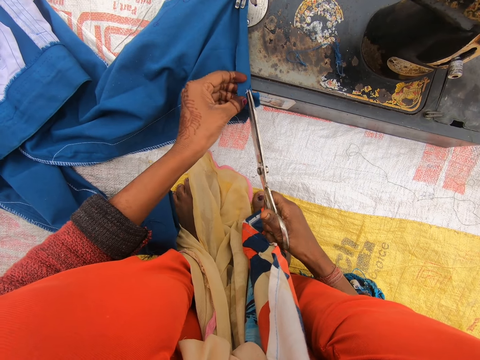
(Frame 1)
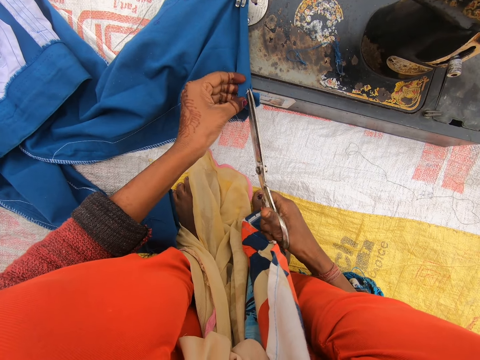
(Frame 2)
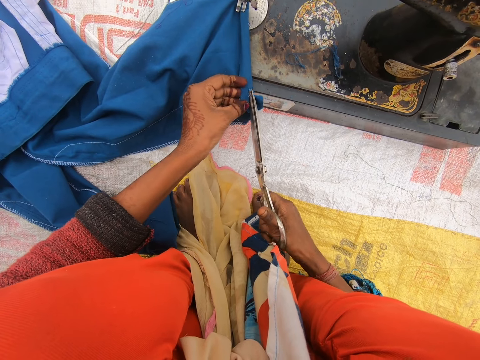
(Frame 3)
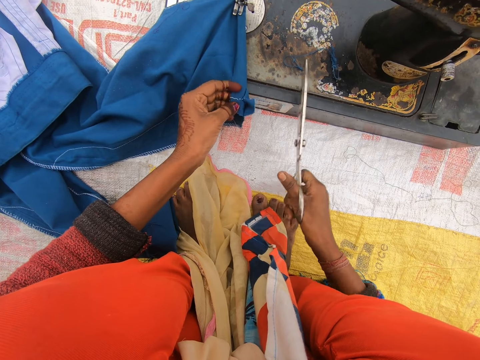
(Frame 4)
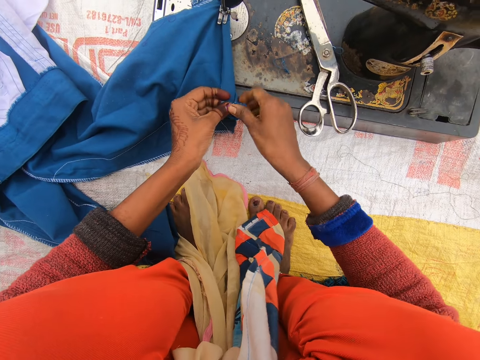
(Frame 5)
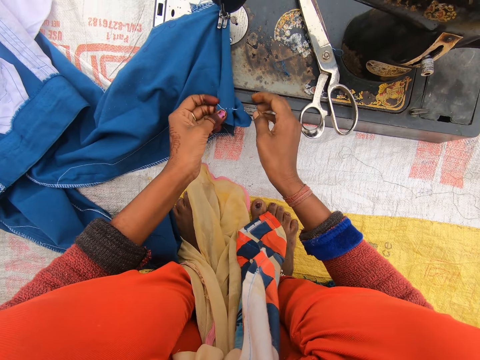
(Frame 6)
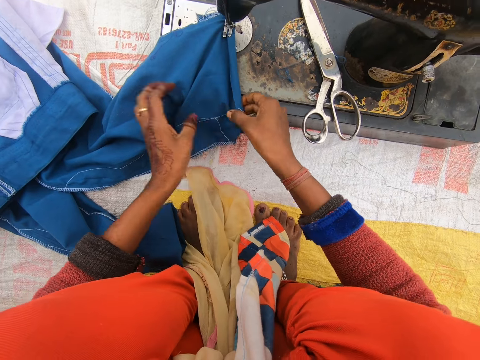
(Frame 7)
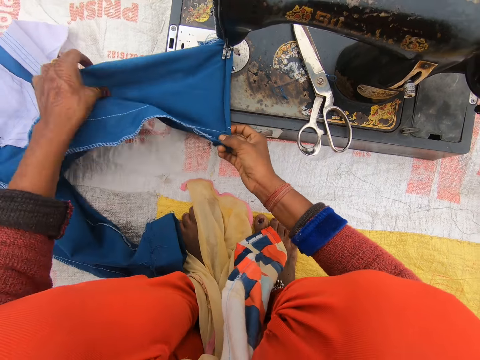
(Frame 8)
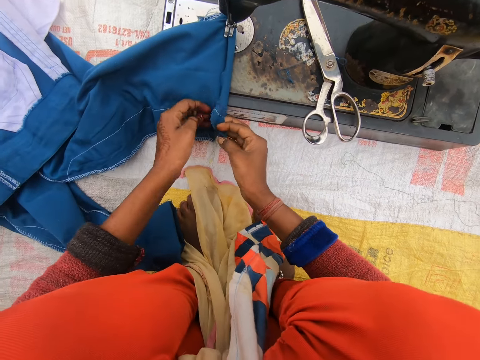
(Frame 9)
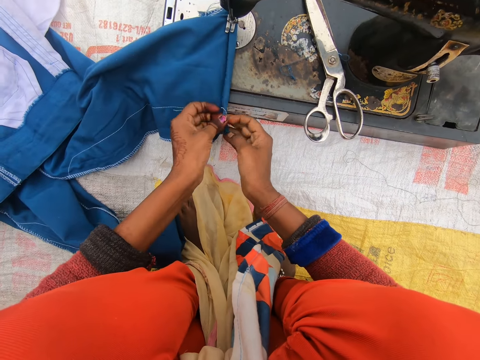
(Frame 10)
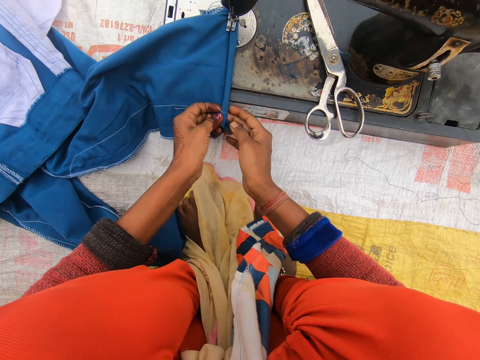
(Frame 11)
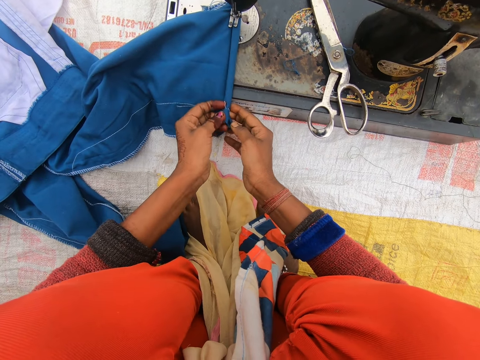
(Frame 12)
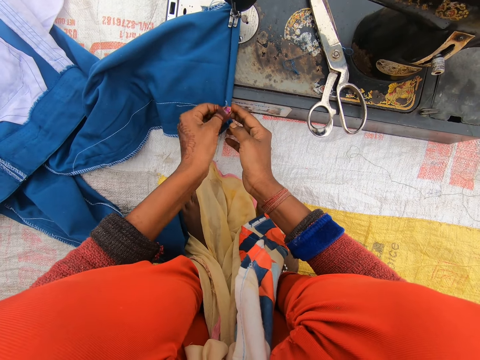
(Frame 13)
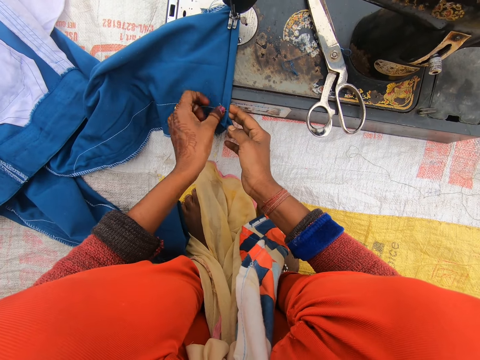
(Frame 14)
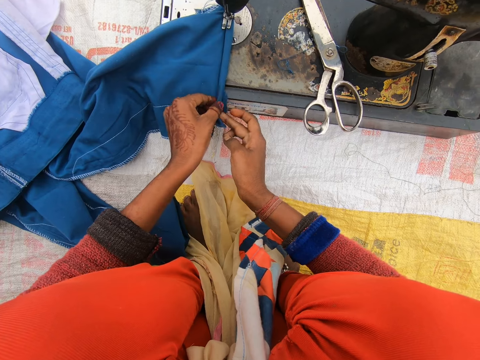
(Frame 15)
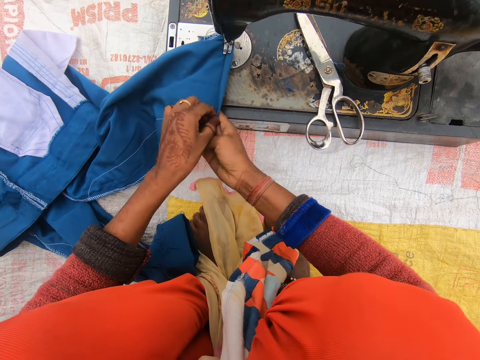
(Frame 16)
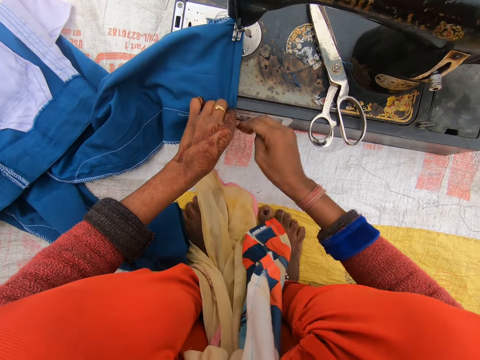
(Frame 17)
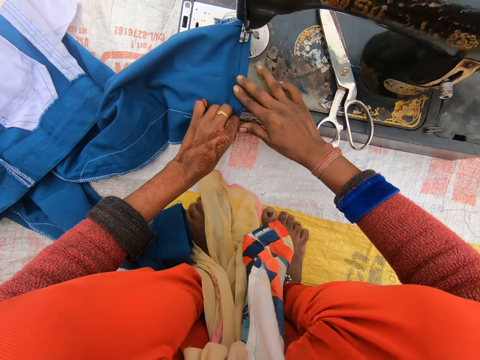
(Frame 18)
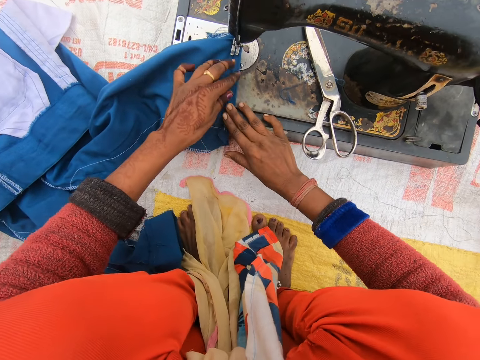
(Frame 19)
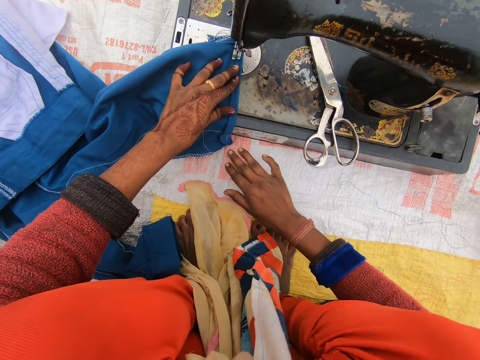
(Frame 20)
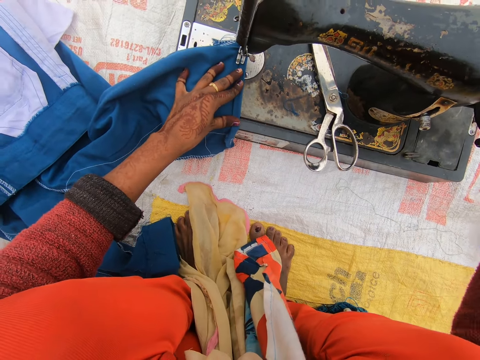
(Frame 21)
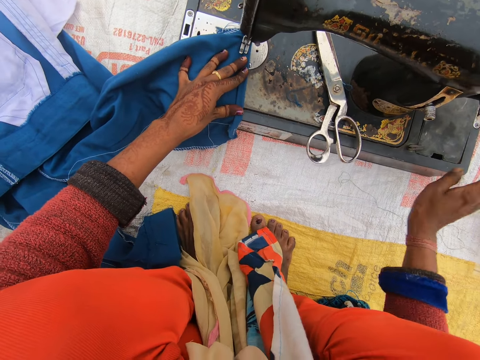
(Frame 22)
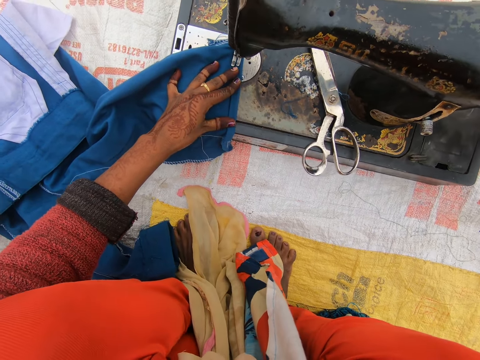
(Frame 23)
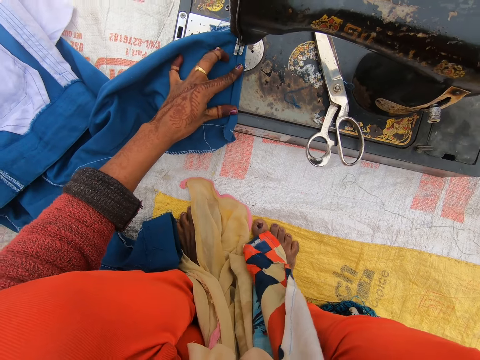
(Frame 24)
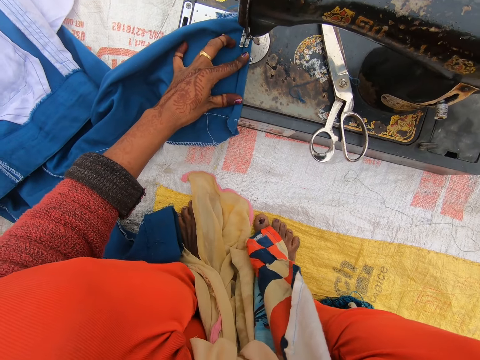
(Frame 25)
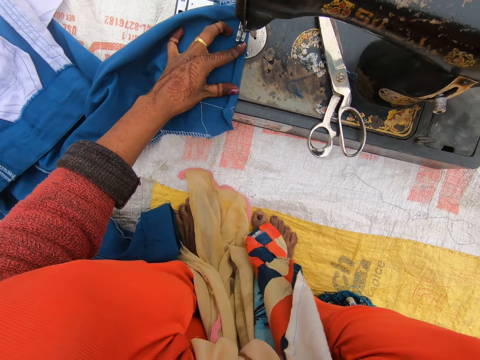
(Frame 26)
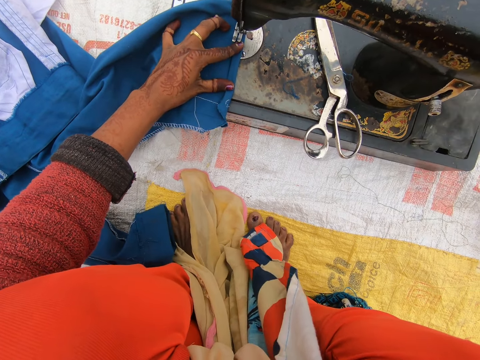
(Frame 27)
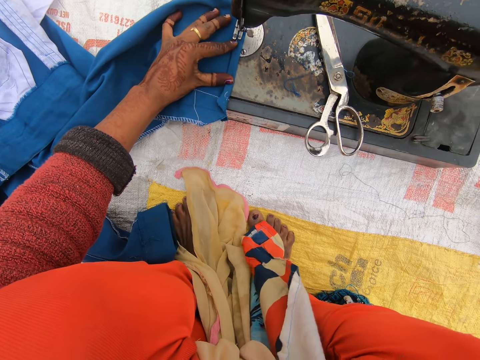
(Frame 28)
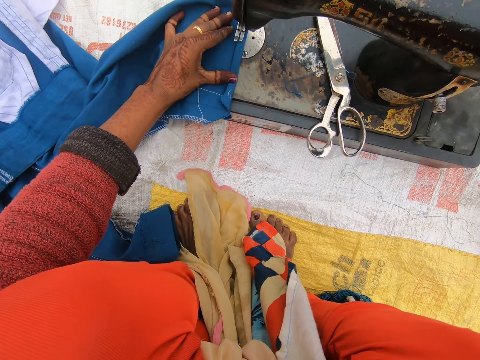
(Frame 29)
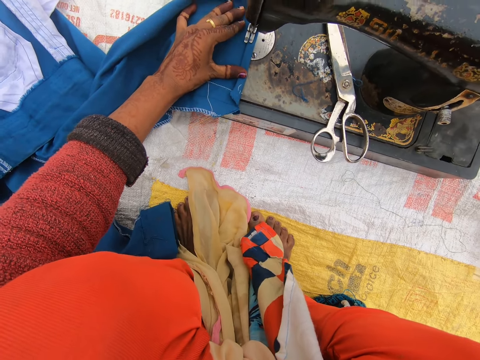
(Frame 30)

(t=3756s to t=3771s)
The camera wearer drops the scissors on the sewing machine. They adjust the trouser. They fold the trouser. They sew the trouser.

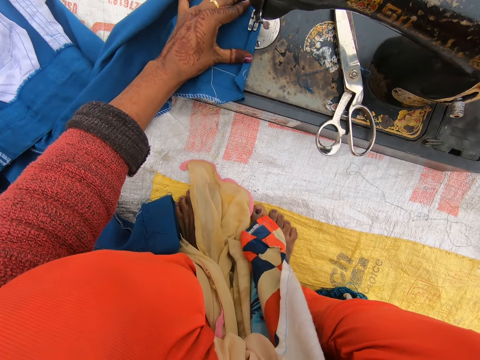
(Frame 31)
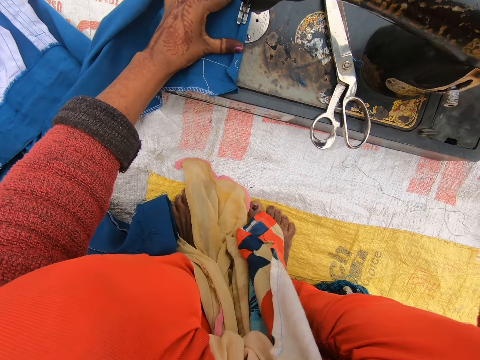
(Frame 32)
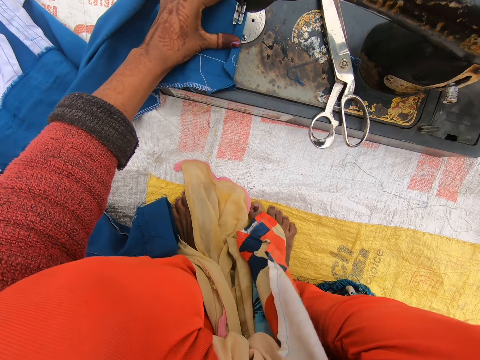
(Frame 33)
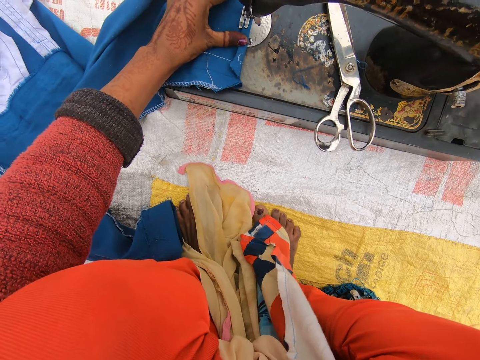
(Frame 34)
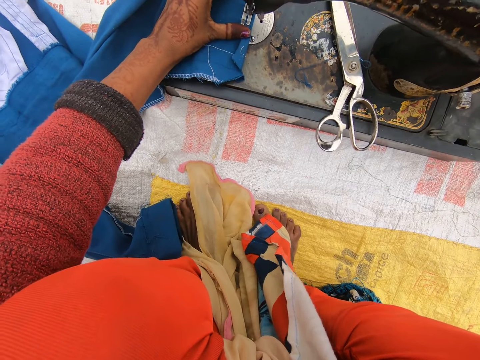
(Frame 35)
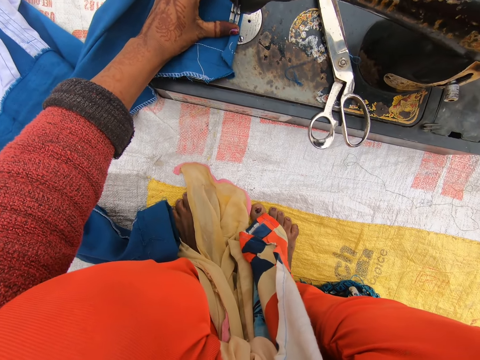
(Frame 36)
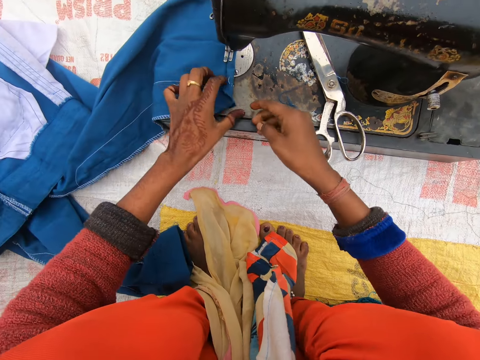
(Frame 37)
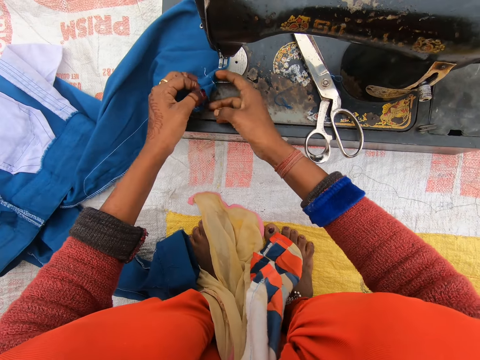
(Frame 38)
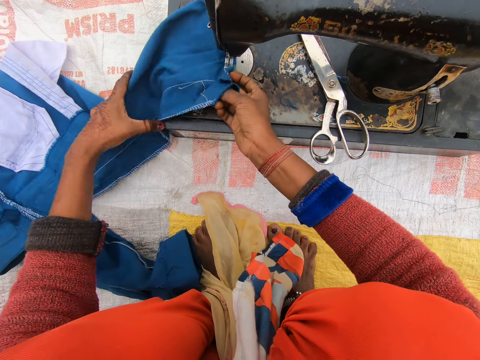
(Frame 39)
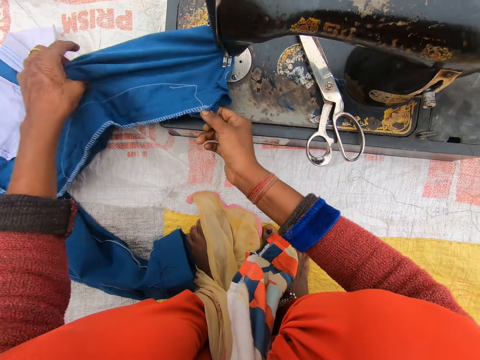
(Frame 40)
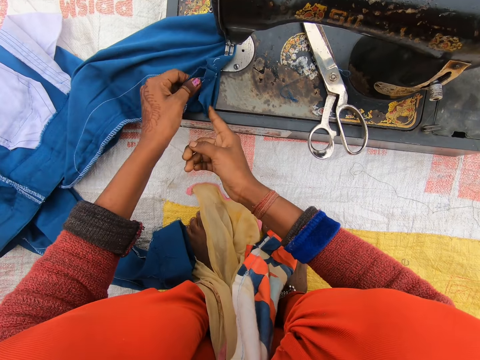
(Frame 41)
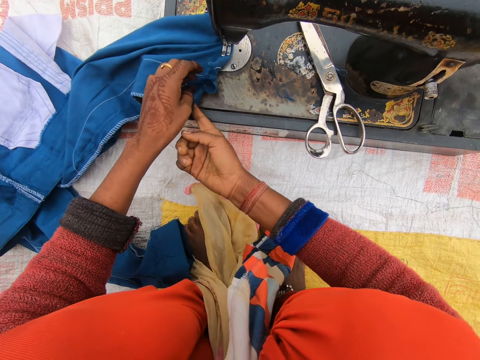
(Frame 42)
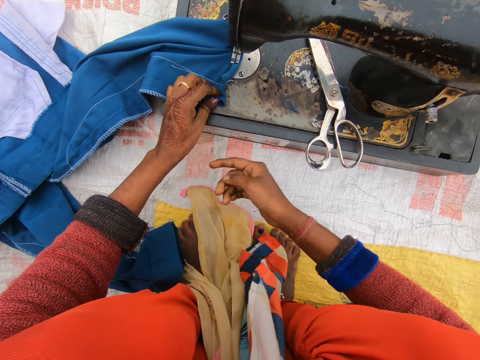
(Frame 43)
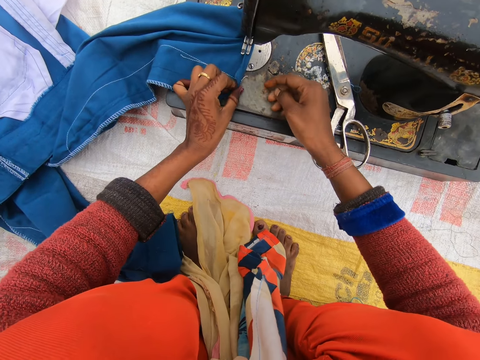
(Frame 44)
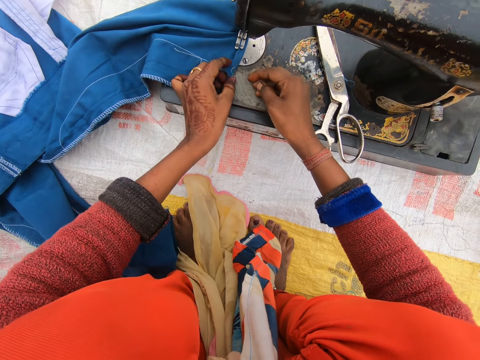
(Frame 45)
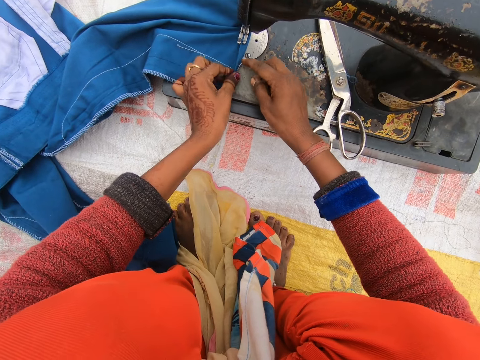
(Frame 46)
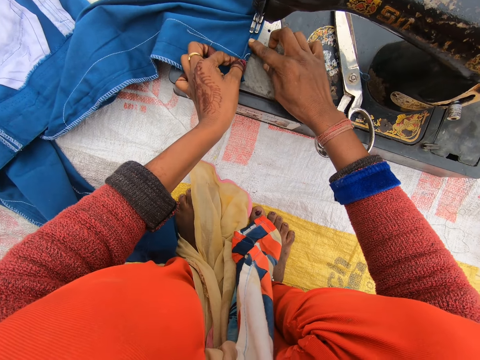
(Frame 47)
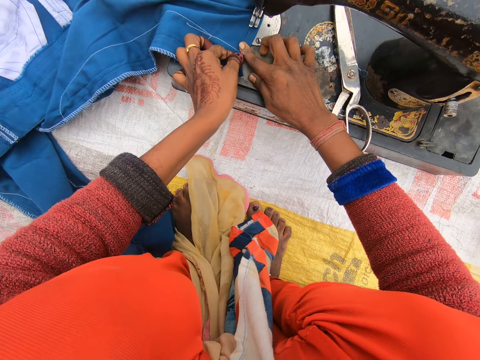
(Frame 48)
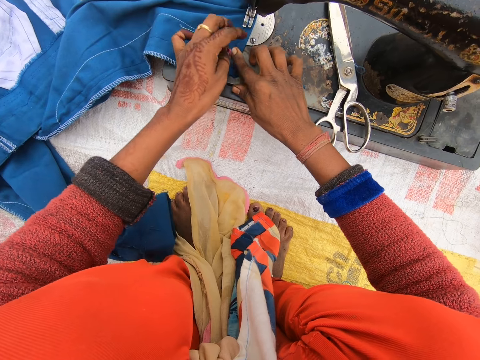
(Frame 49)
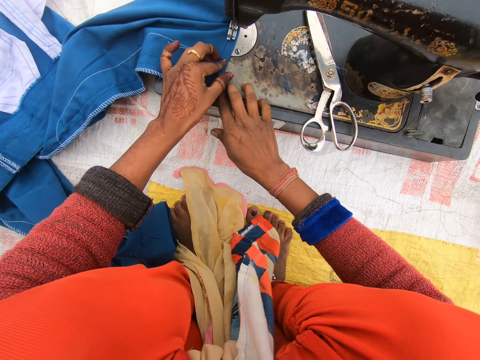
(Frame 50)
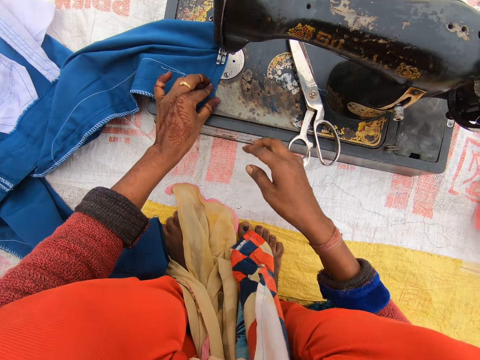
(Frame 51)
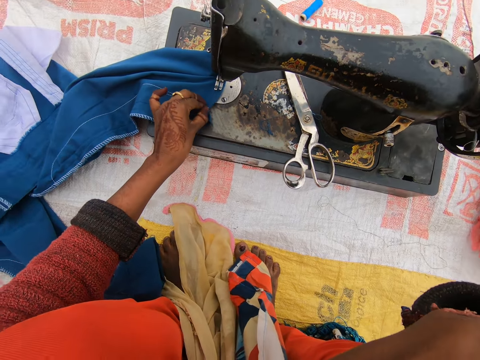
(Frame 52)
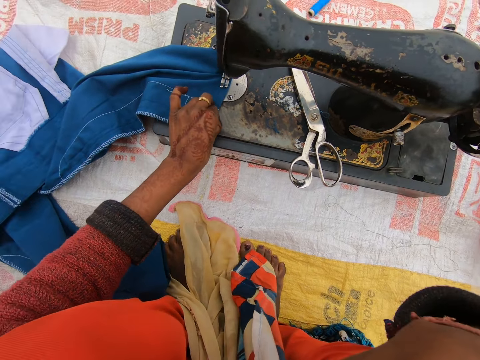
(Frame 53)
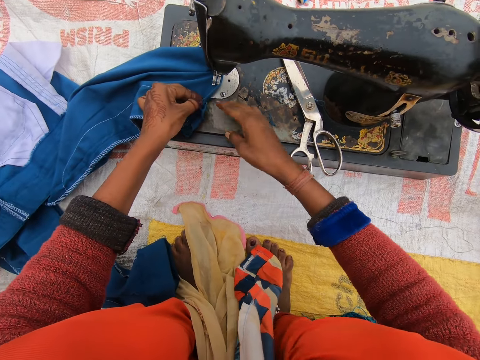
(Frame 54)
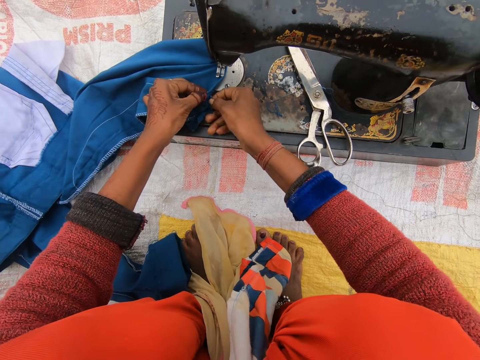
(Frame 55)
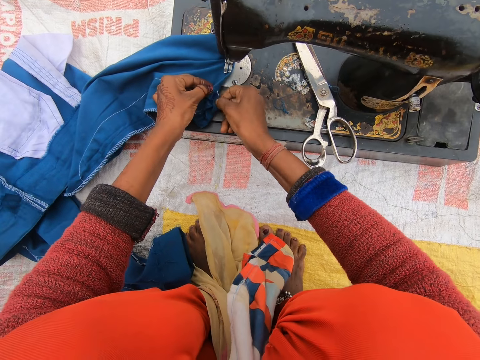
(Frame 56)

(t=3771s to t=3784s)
The camera wearer adjusts the trouser. She touches the trouser. She folds the trouser. She puts her hand in her mouth. She scratches her face.
